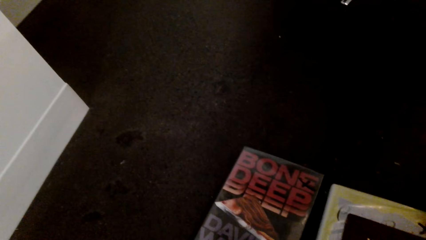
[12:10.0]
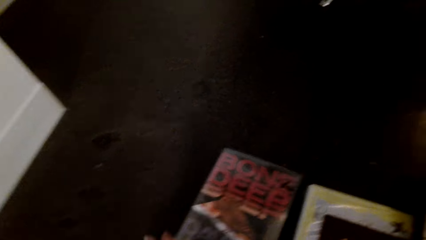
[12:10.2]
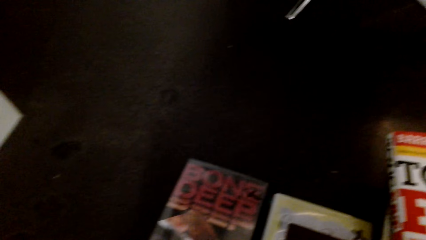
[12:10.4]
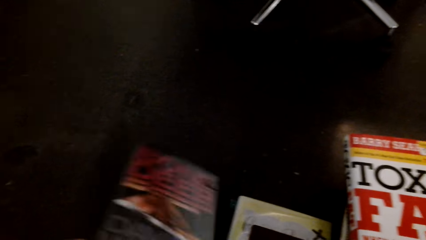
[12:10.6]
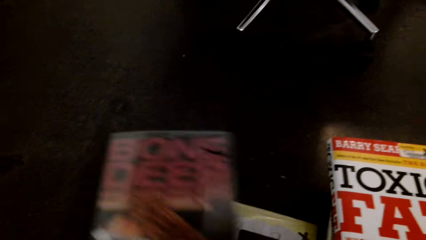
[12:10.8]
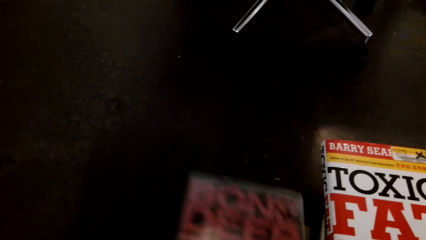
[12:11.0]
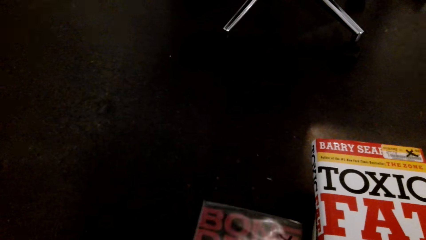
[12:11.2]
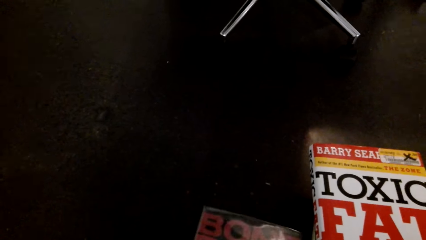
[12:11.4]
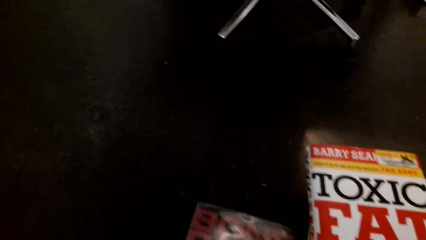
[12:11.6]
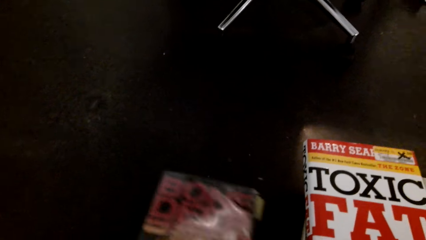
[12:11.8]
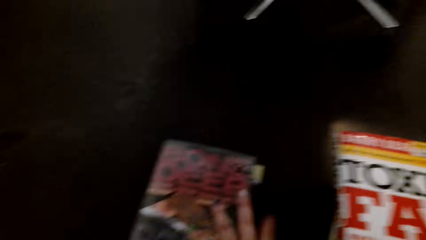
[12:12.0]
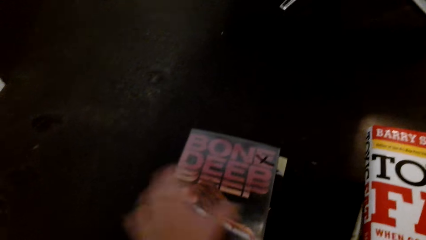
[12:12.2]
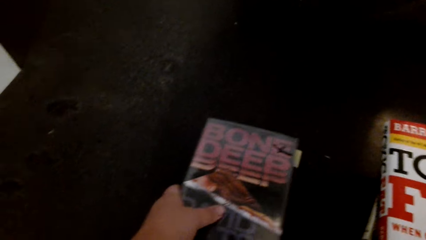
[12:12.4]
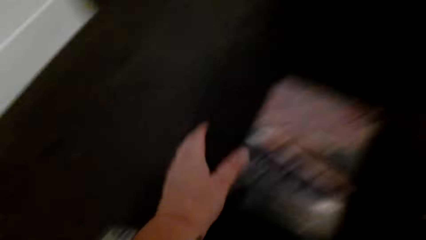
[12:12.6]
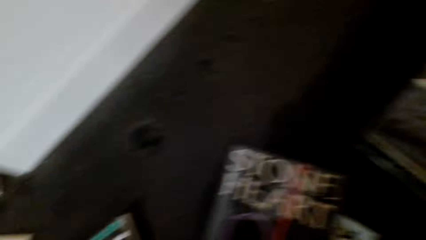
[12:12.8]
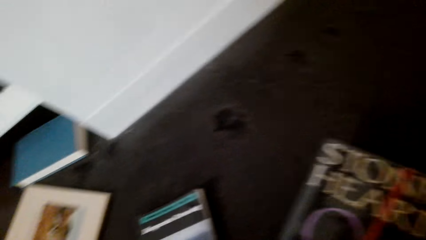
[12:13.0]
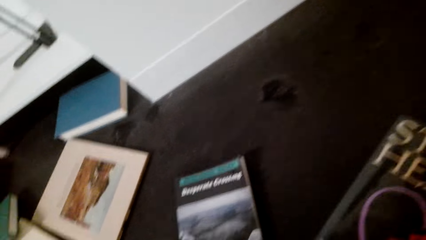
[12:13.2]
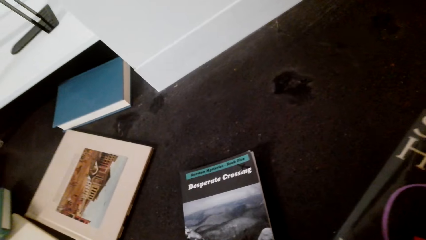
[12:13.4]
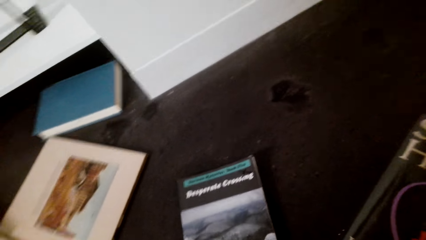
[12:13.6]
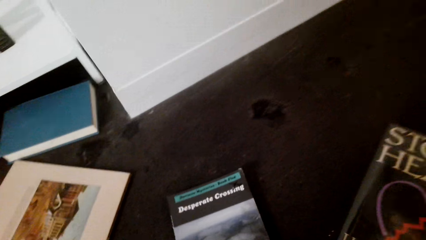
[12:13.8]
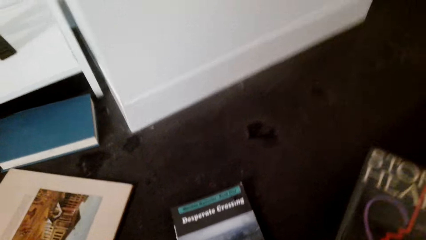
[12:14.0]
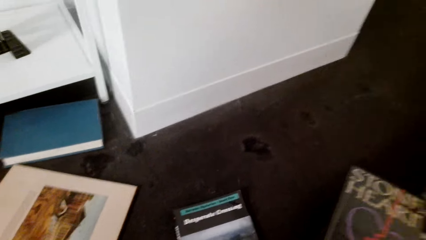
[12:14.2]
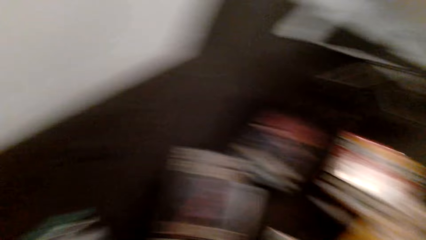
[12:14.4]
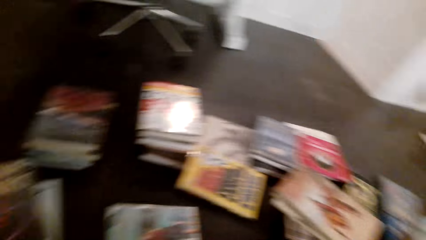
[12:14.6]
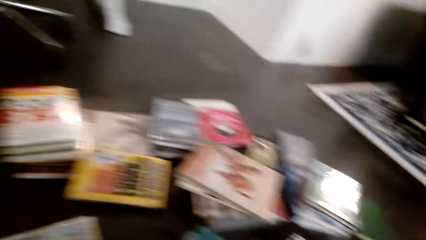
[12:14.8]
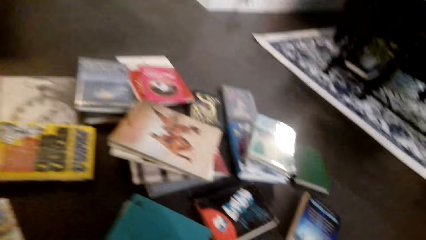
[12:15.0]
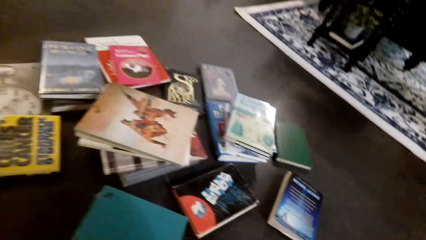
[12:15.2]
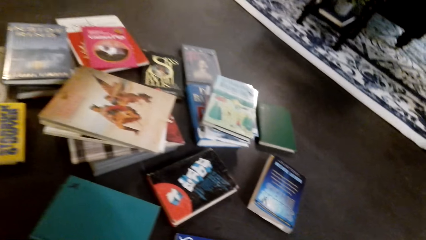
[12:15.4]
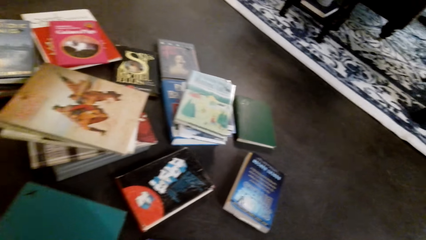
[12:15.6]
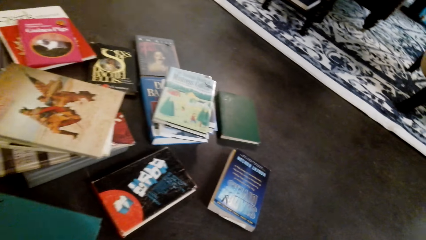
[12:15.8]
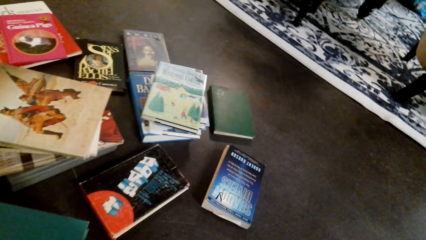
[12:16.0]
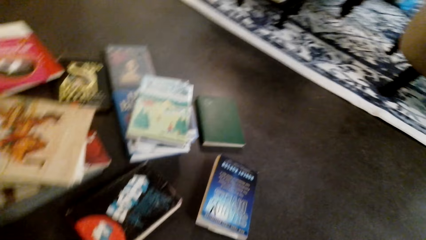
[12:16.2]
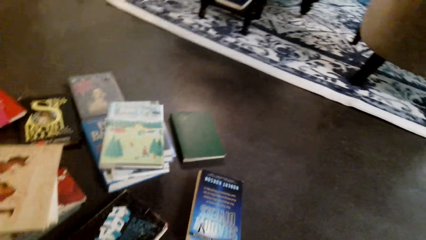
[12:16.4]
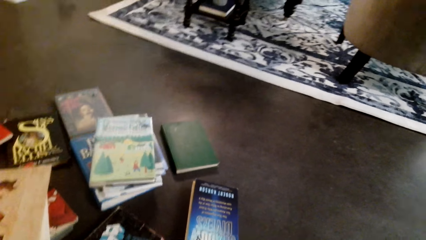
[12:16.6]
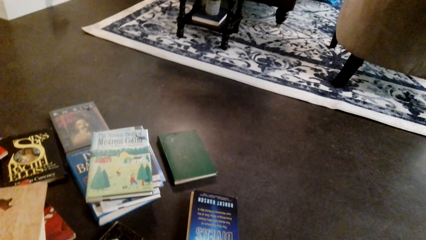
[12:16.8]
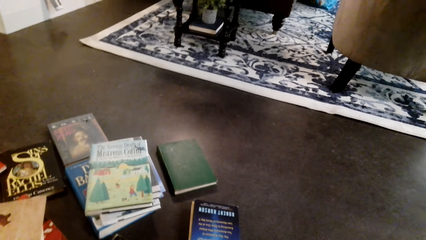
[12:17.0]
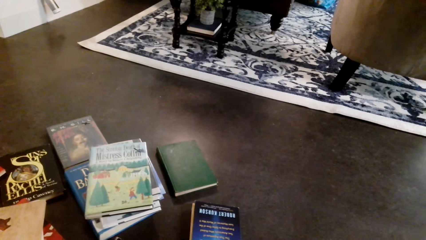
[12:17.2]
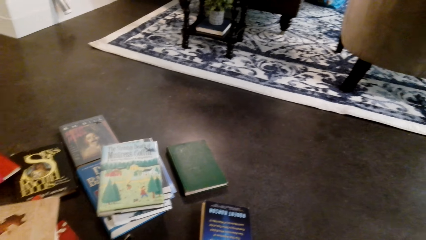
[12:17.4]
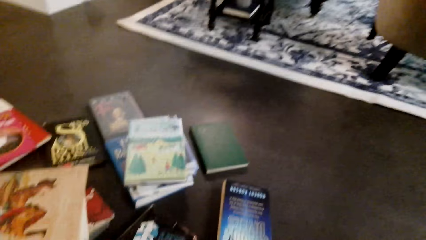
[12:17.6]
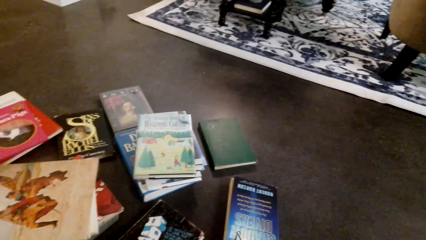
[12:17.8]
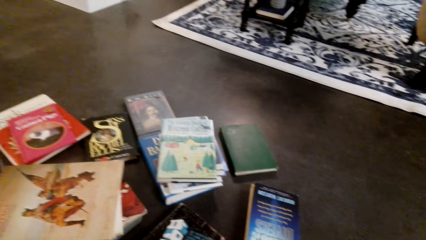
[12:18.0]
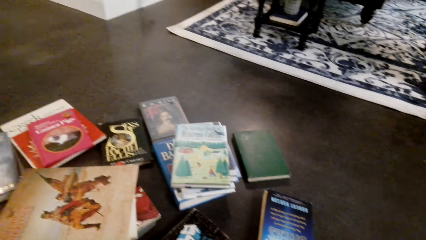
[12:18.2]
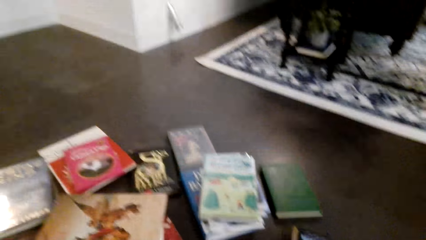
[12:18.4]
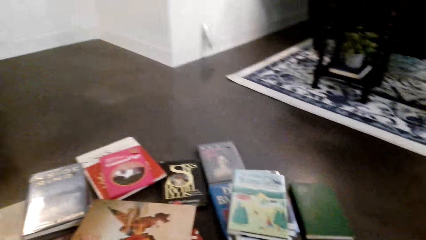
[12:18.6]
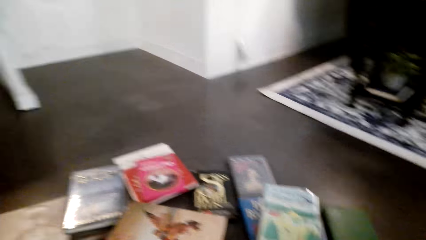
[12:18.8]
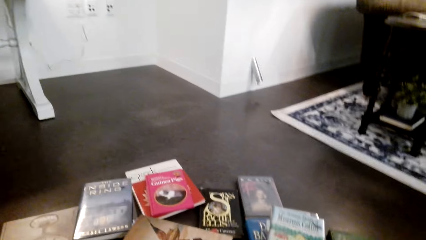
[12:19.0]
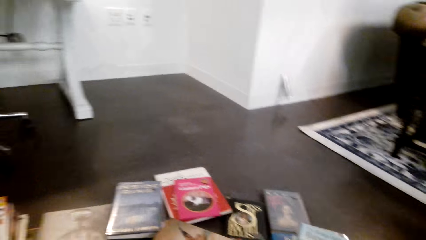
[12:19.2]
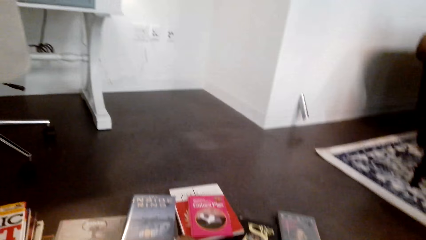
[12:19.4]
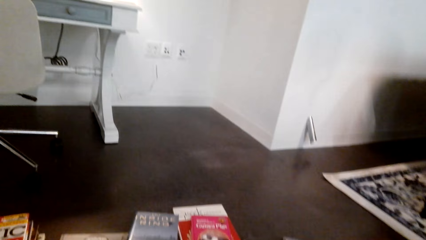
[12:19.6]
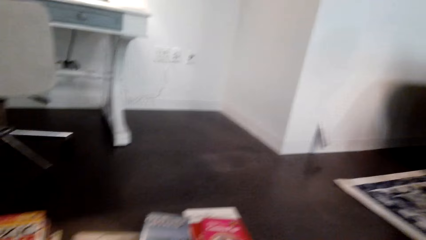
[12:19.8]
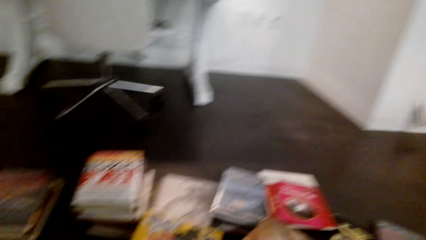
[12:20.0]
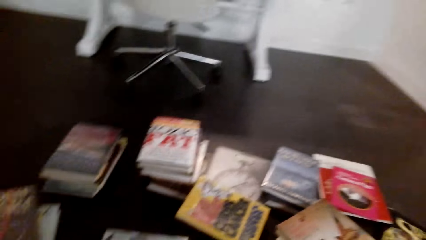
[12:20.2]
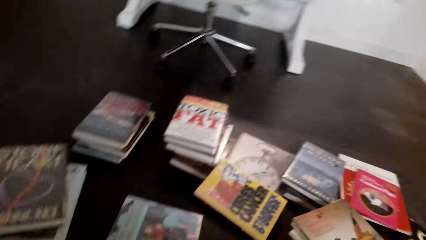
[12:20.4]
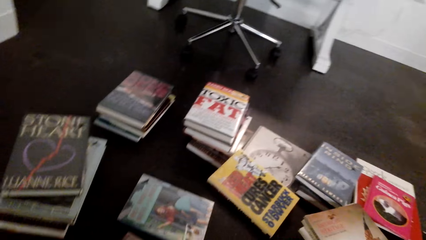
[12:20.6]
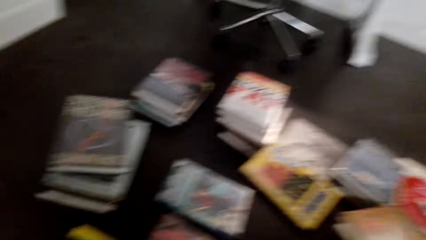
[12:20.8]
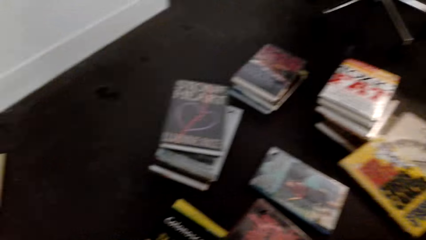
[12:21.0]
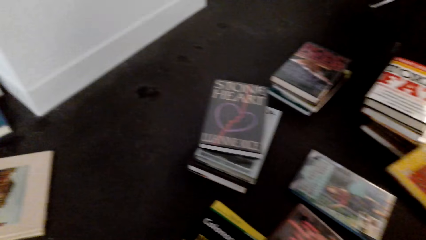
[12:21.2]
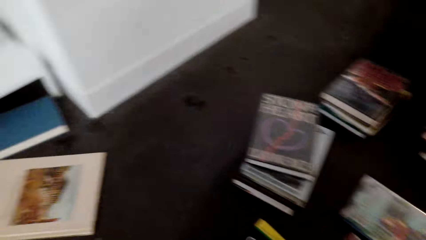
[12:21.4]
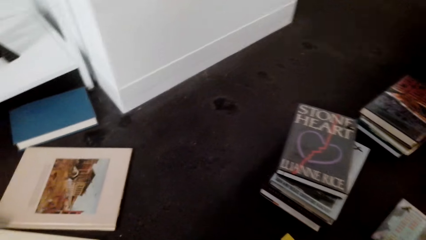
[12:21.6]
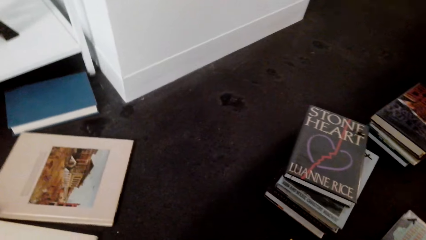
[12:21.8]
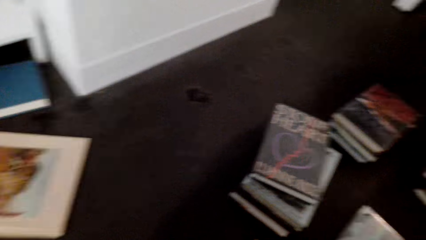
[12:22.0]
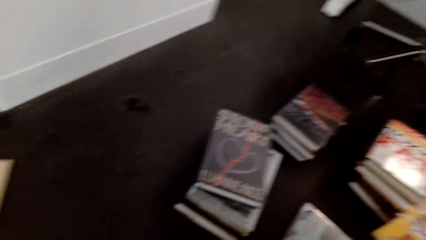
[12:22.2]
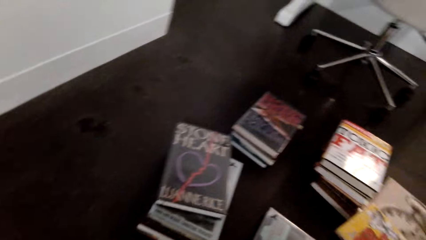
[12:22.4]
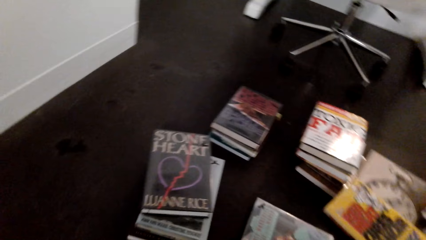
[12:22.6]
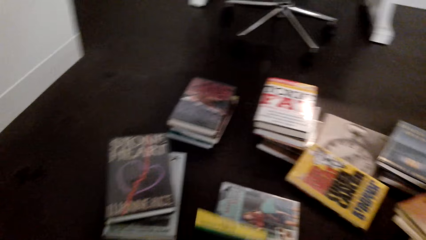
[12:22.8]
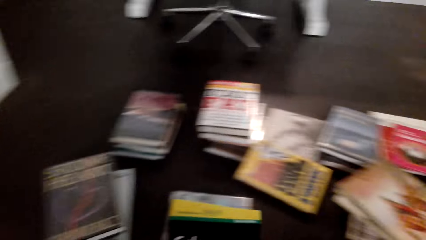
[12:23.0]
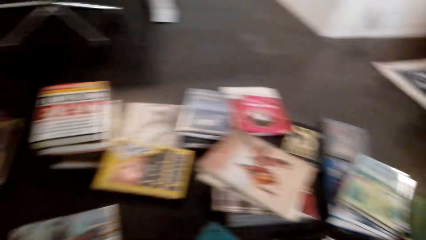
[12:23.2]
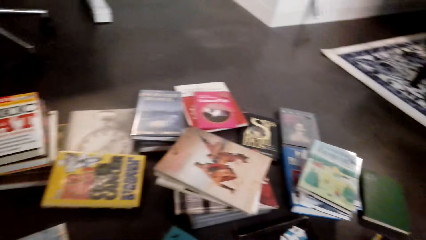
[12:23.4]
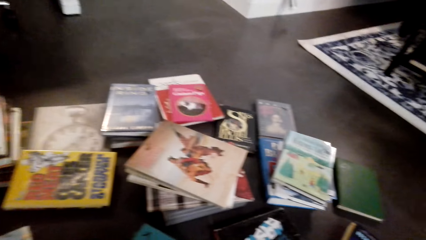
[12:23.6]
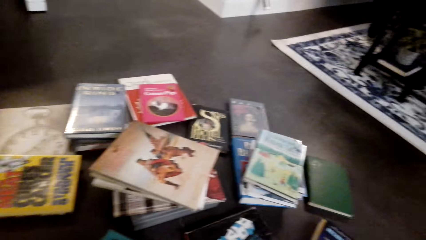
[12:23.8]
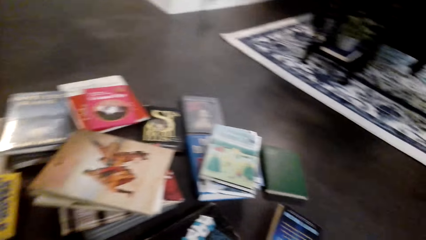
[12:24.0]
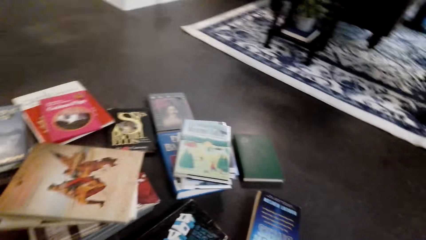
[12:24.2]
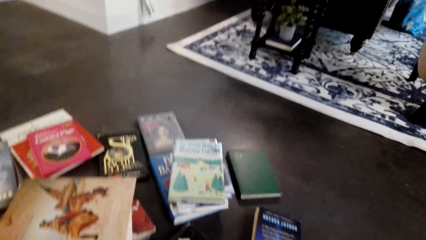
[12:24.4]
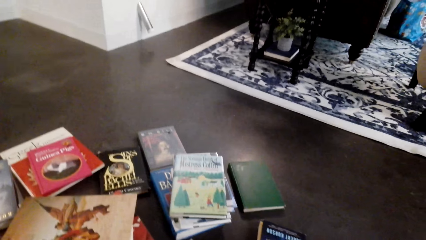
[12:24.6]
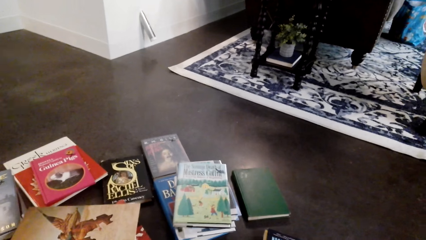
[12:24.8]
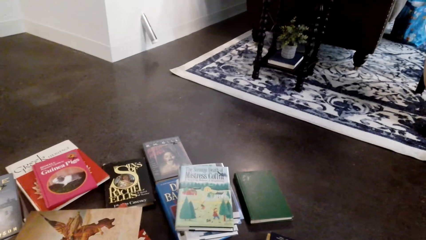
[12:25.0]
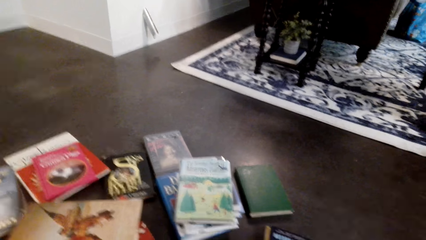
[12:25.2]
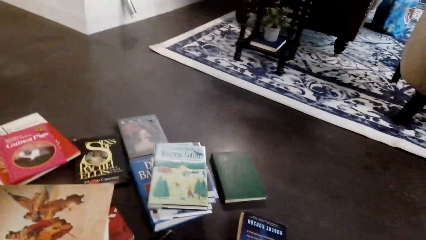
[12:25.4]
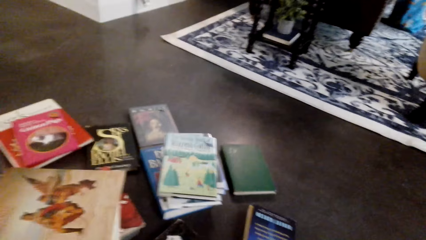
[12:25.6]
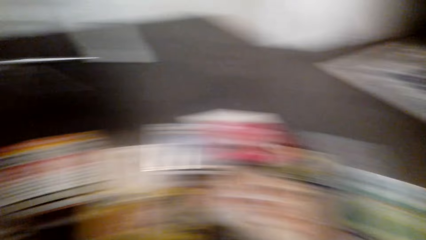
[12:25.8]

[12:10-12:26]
The camera wearer picks the book from the floor. They lift the book. They place the book on other books. They look around the books. They look around. They lift the book.
